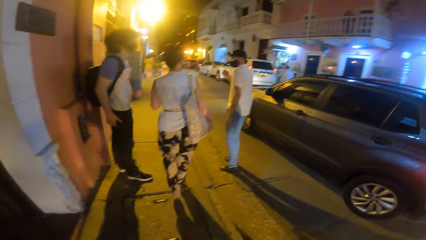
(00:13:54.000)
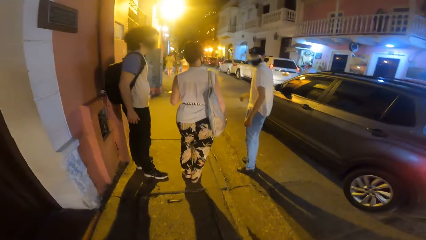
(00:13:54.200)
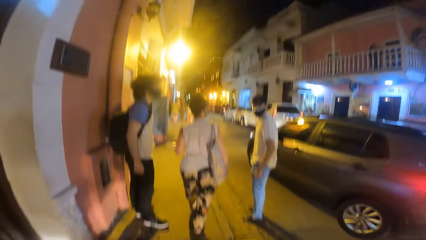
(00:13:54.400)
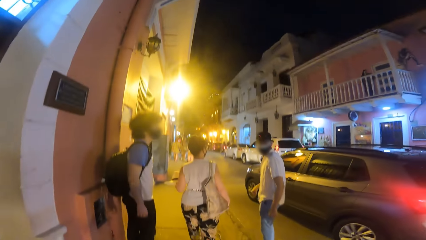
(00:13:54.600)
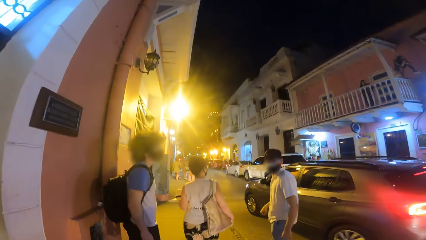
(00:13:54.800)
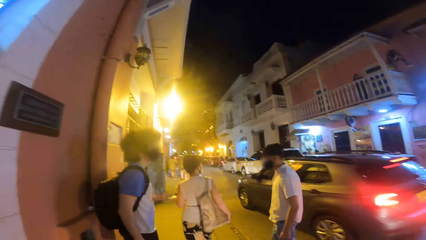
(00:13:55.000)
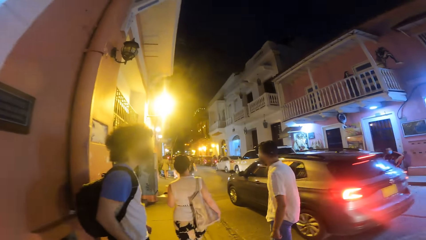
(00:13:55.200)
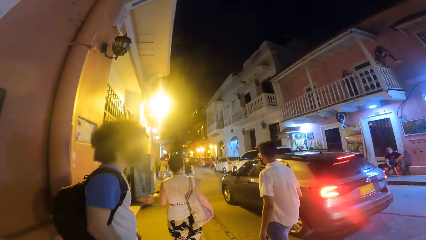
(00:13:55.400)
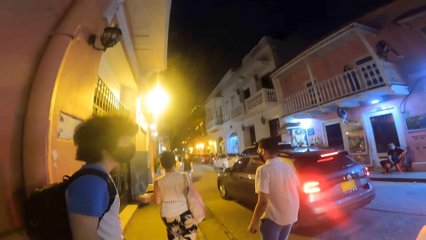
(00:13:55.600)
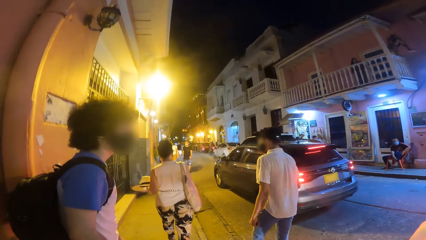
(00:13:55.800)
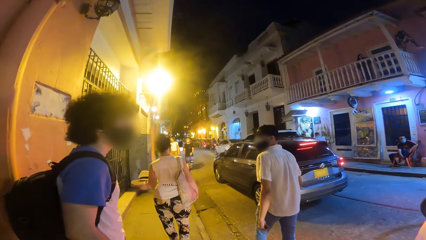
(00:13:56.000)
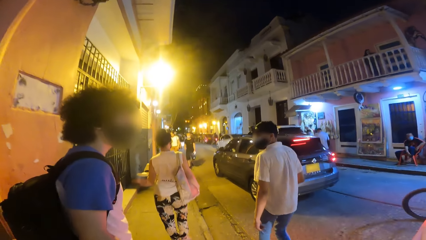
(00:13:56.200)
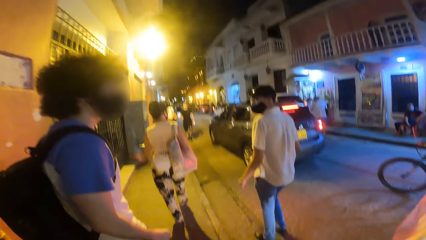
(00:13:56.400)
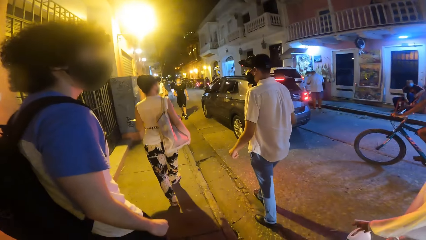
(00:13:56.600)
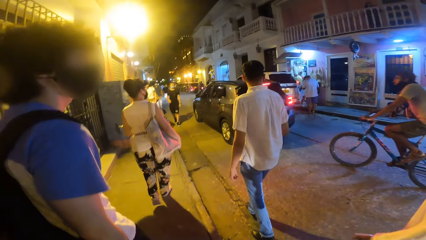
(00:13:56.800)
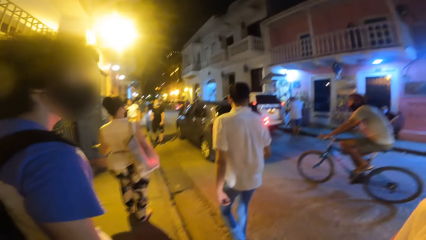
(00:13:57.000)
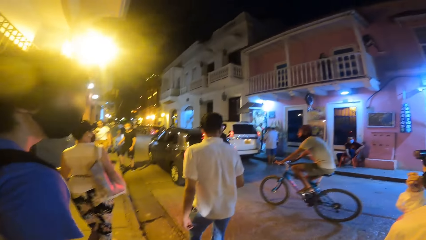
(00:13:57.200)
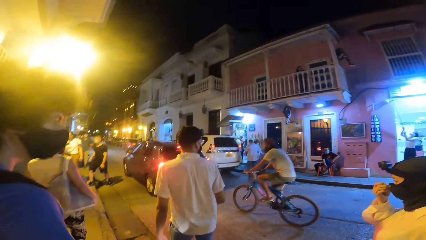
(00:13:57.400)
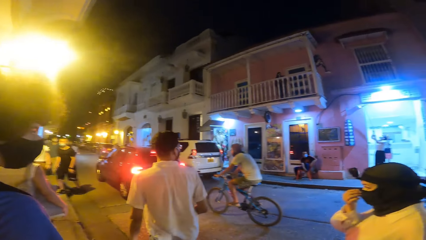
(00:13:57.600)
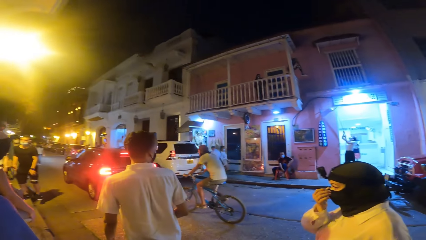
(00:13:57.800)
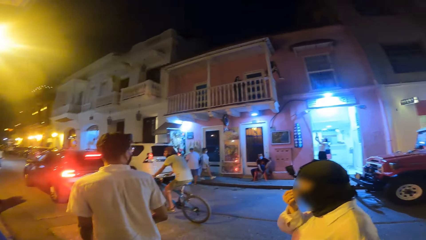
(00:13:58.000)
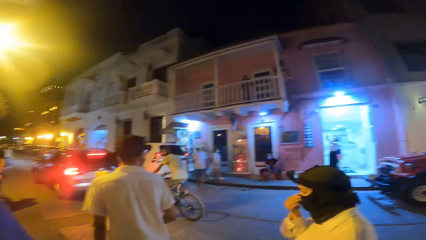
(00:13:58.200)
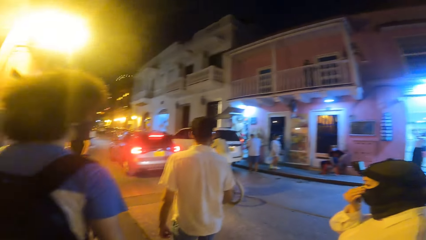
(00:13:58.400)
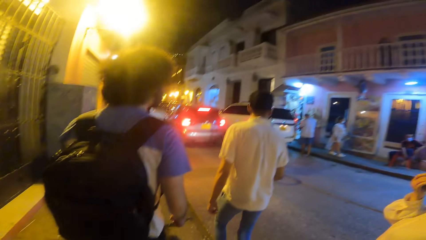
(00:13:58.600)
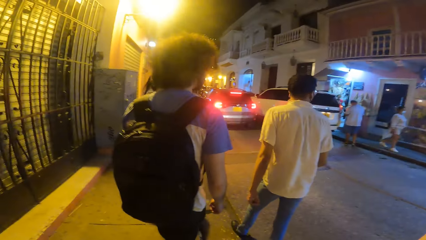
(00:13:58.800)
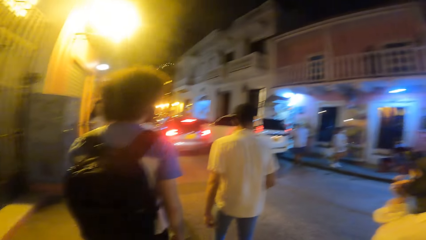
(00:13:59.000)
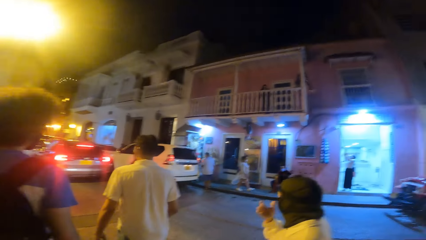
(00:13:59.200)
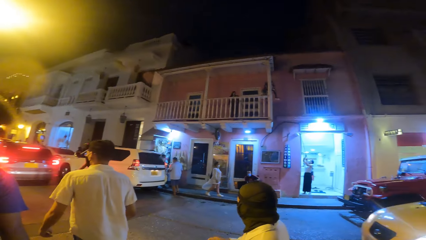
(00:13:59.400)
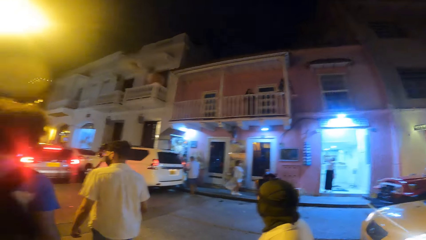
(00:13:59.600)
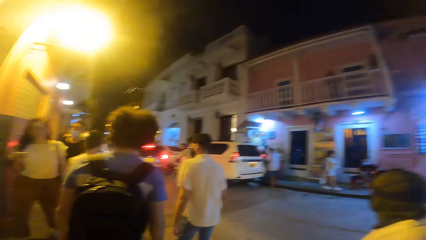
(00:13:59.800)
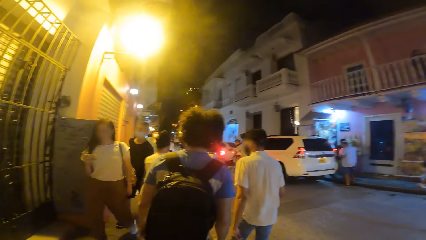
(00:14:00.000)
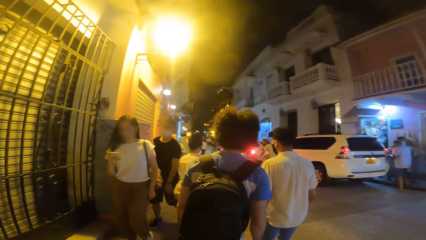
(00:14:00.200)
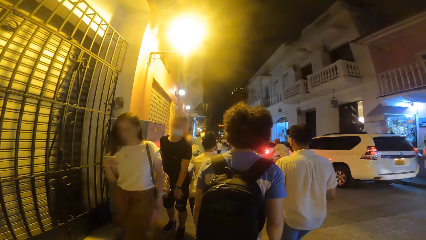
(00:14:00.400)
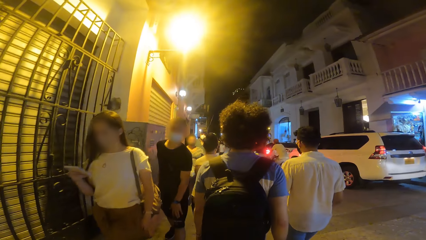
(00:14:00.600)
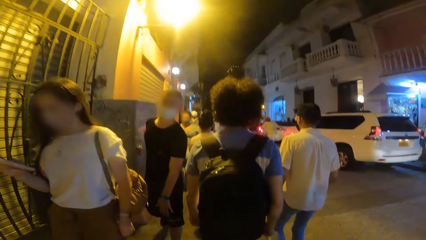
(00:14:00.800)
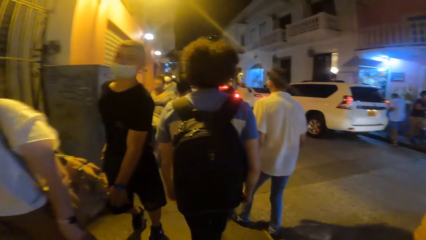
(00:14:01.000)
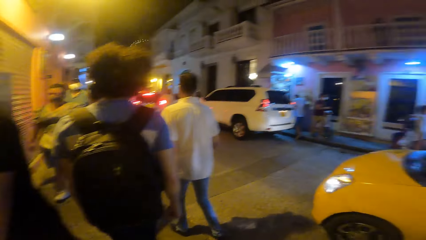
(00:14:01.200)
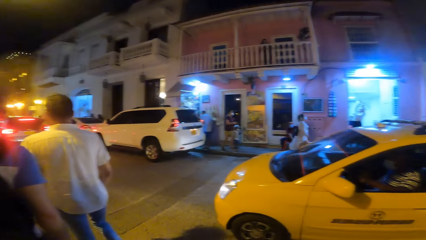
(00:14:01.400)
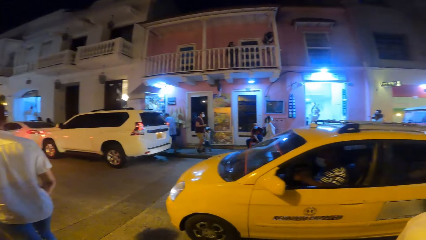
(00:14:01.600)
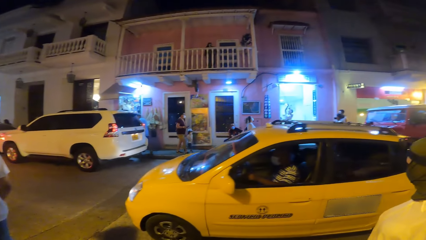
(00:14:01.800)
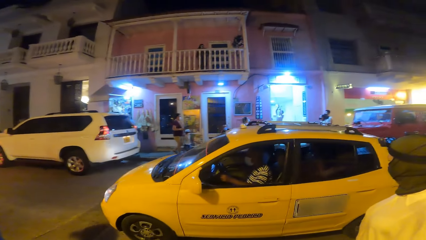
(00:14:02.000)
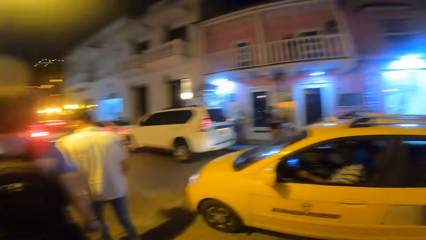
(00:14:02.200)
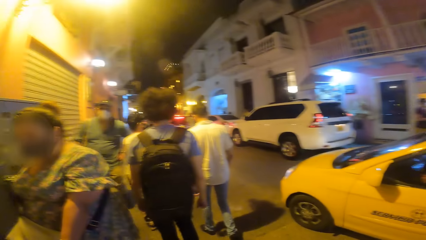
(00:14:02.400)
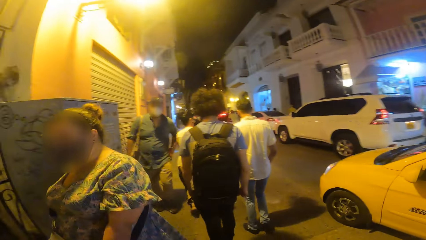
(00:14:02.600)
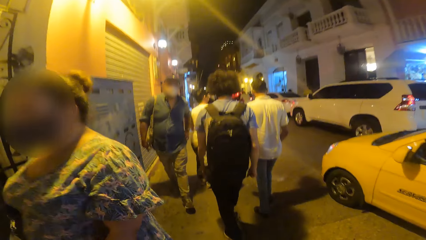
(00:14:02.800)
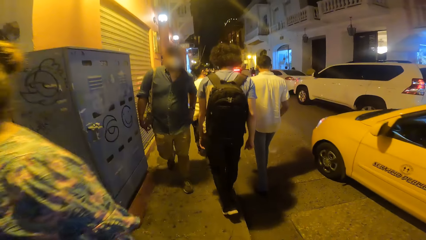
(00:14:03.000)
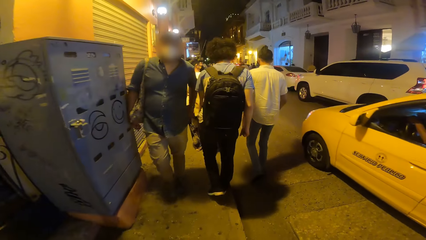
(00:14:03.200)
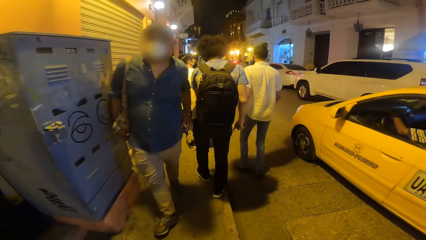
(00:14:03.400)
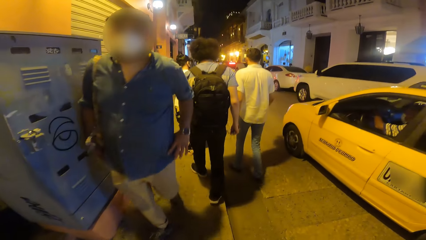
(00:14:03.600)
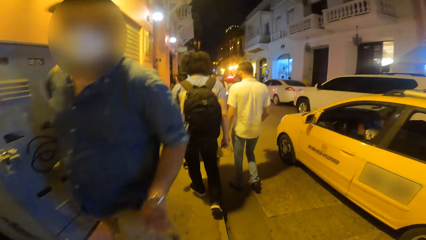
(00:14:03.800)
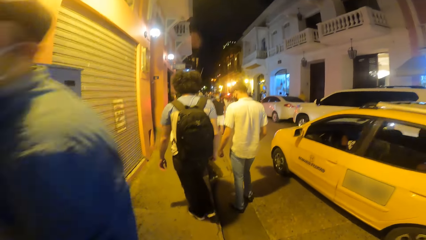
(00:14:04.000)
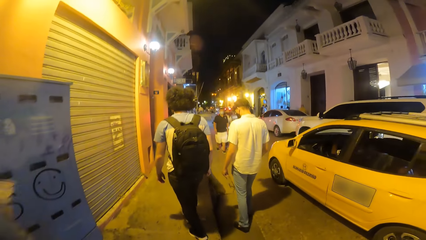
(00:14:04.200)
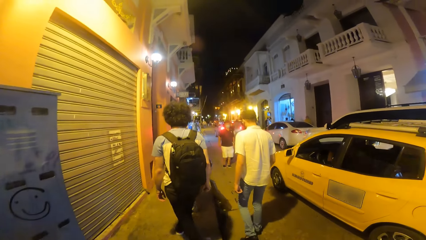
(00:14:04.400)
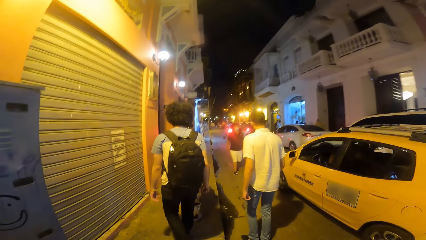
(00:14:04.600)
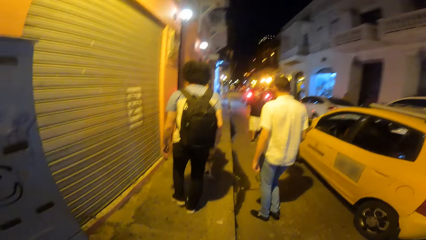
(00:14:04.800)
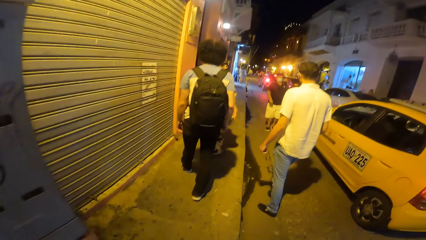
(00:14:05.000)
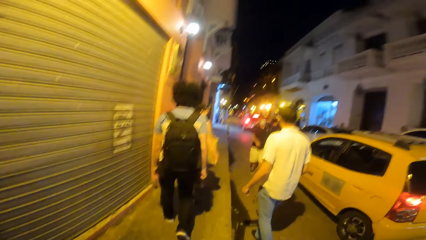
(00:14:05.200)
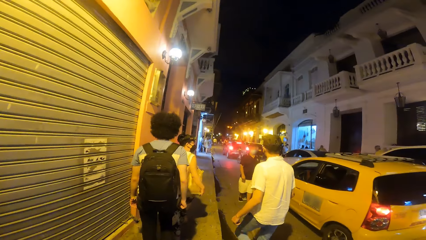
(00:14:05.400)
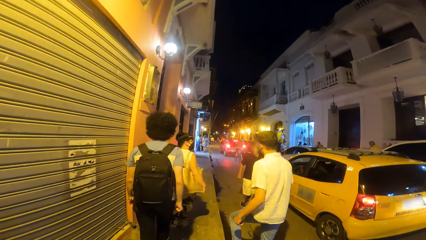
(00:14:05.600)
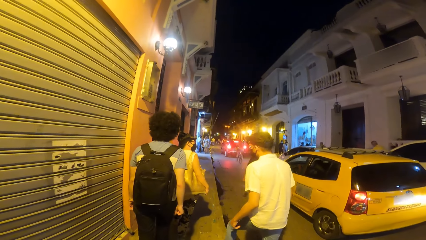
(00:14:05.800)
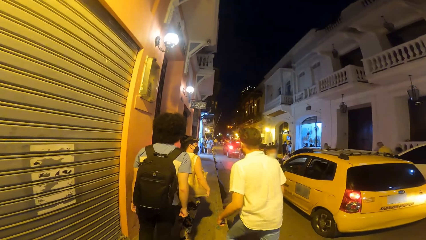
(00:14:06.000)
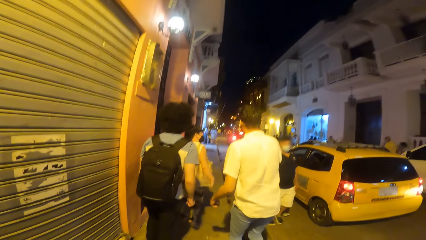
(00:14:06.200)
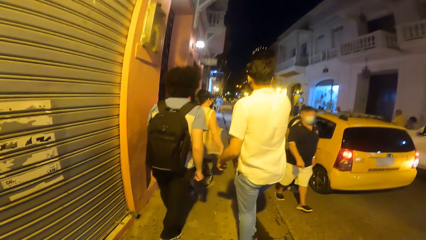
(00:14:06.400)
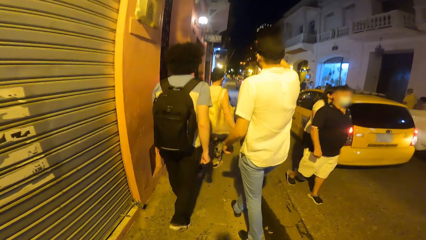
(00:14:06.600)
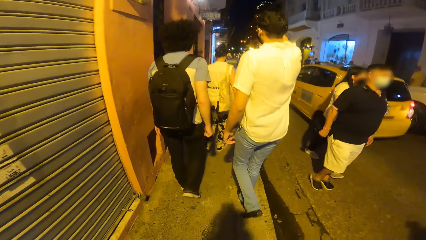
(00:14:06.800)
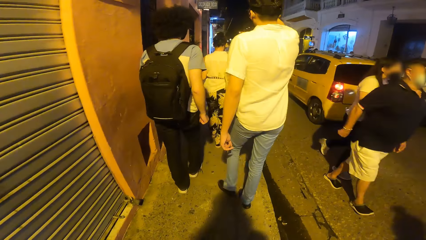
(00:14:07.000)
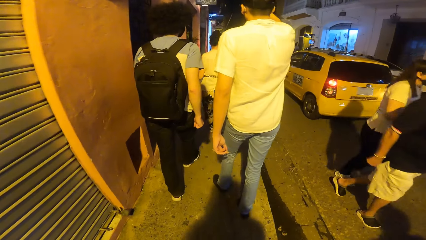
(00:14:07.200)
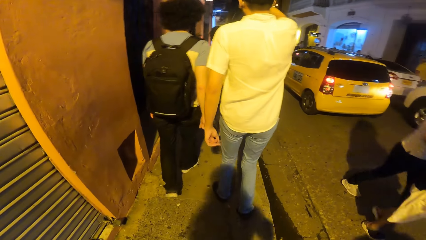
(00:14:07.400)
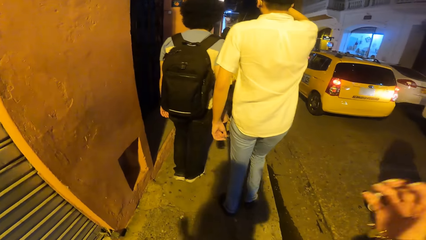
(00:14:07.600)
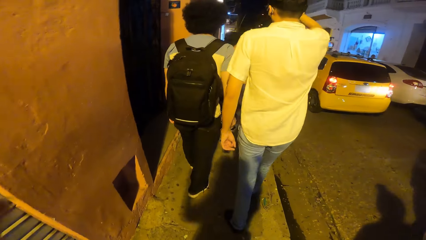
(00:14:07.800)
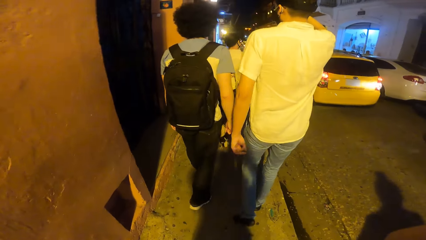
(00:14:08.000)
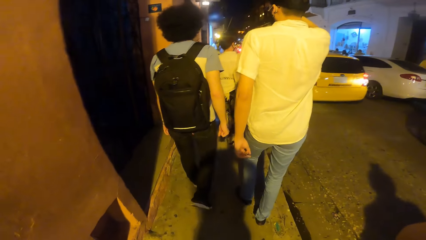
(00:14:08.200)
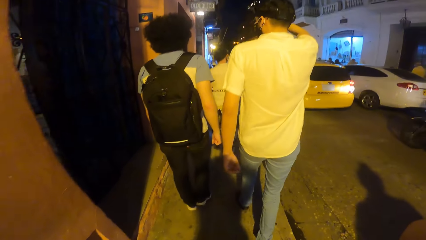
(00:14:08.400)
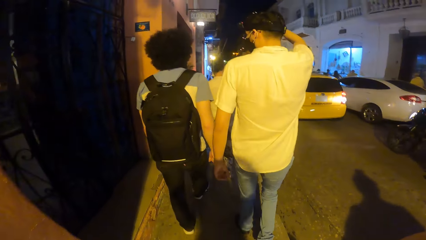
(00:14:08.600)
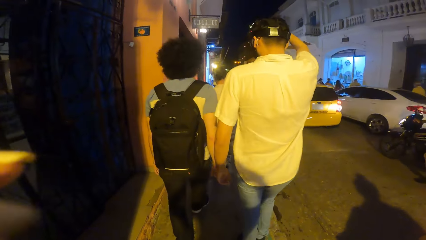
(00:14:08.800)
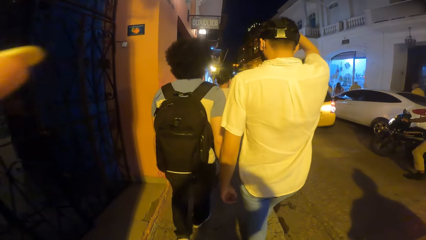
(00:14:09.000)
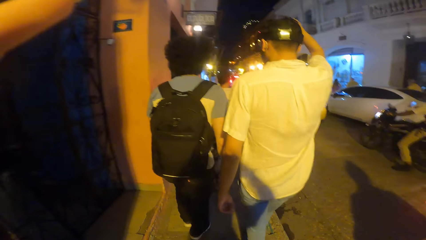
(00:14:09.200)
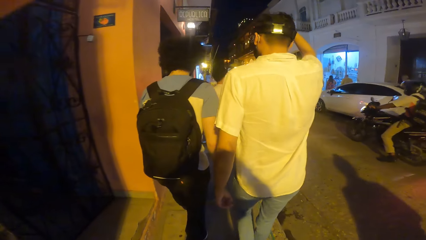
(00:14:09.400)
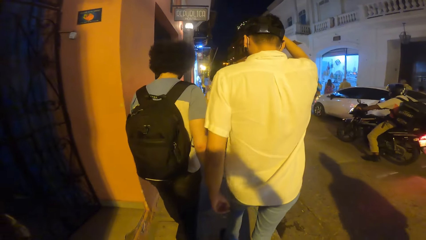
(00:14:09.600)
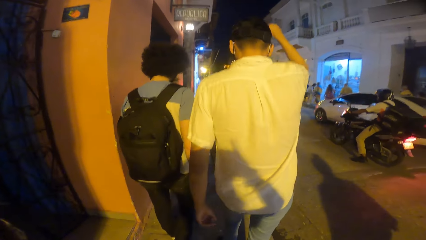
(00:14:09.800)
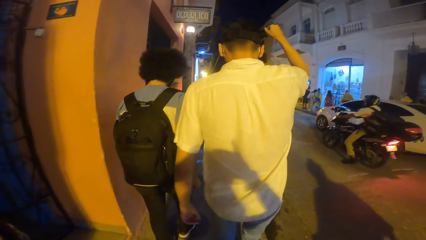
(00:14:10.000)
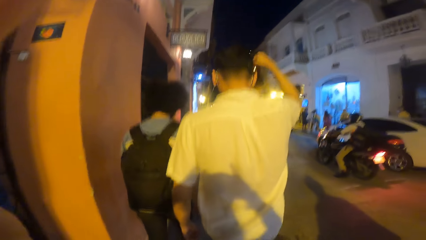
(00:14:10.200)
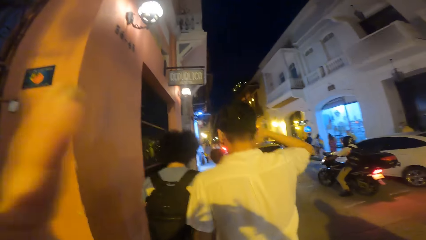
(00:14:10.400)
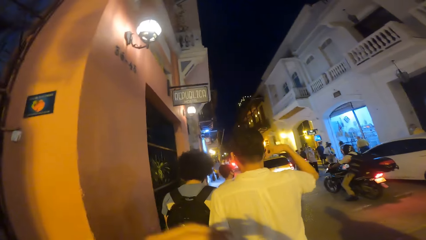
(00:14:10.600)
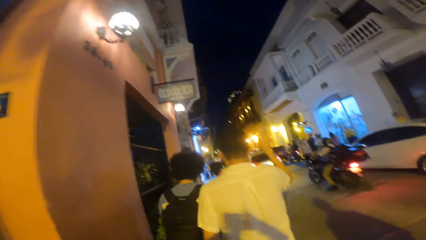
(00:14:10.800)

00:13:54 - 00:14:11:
A cyclist rides a bicycle past the camera wearer. The man adjusts a hood on her face with her right hand. A car drives past the camera wearer.
